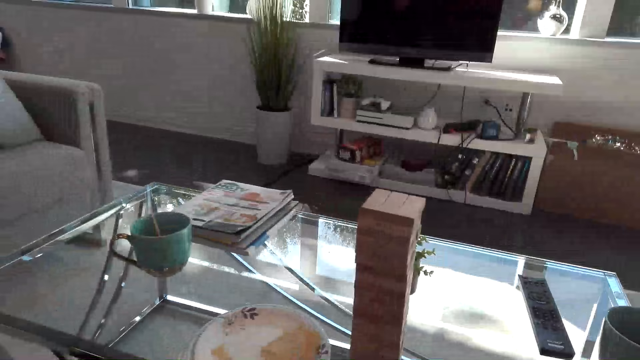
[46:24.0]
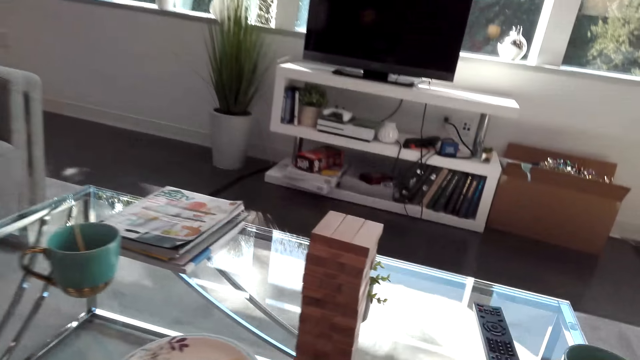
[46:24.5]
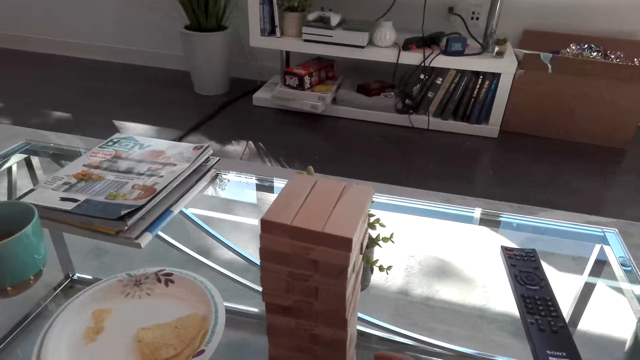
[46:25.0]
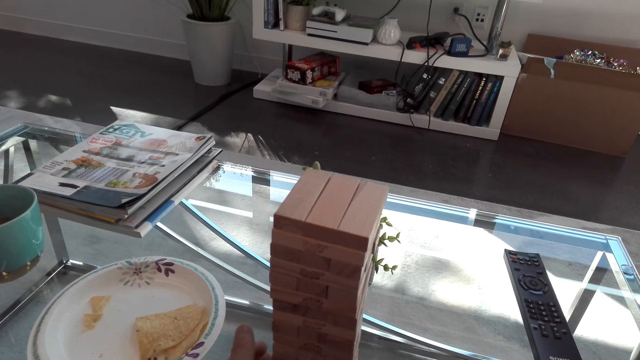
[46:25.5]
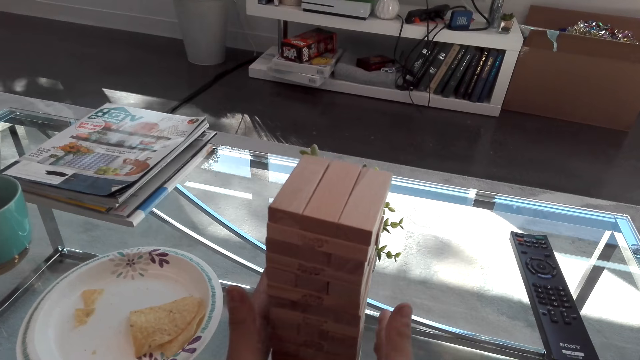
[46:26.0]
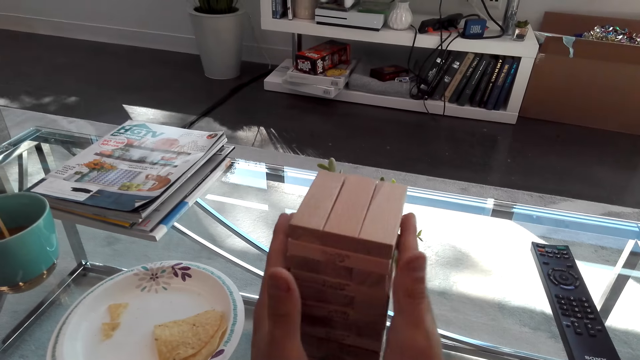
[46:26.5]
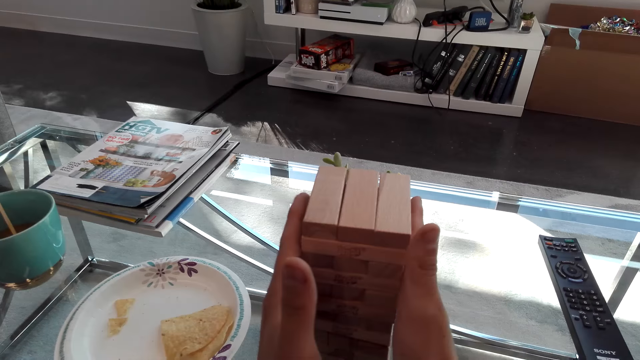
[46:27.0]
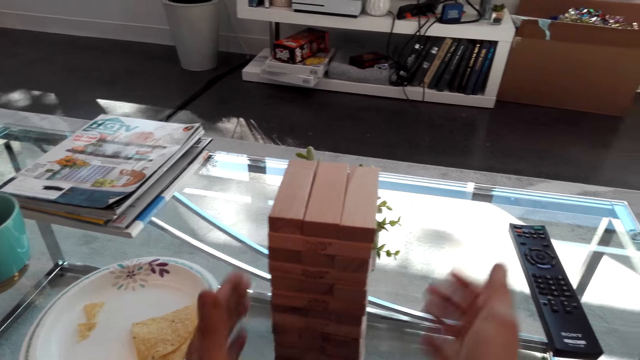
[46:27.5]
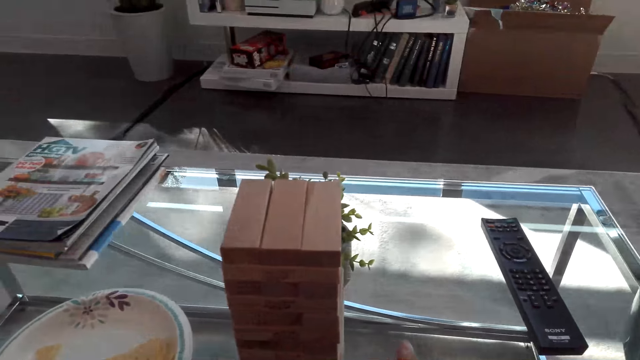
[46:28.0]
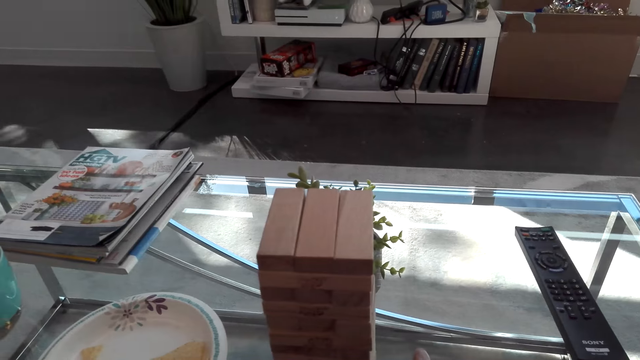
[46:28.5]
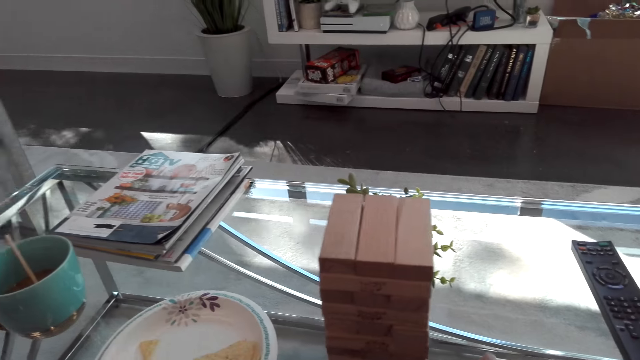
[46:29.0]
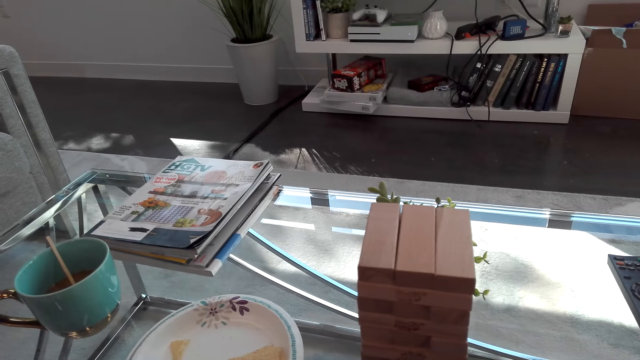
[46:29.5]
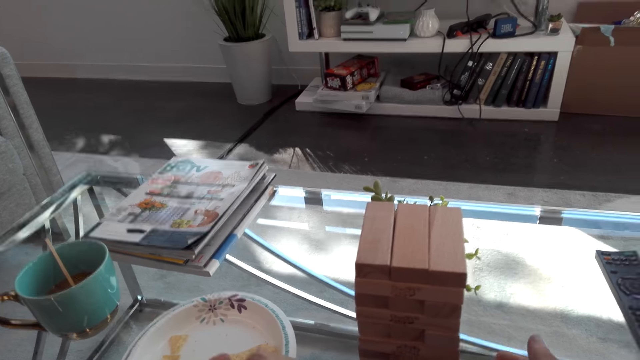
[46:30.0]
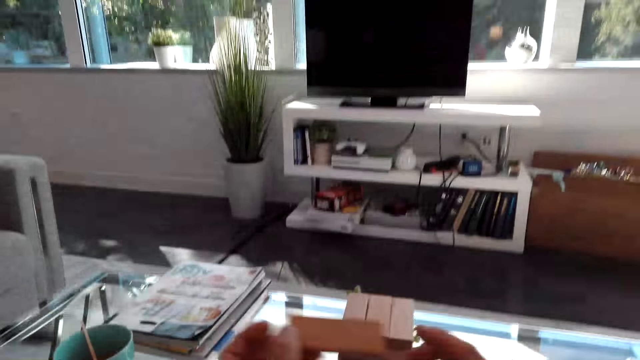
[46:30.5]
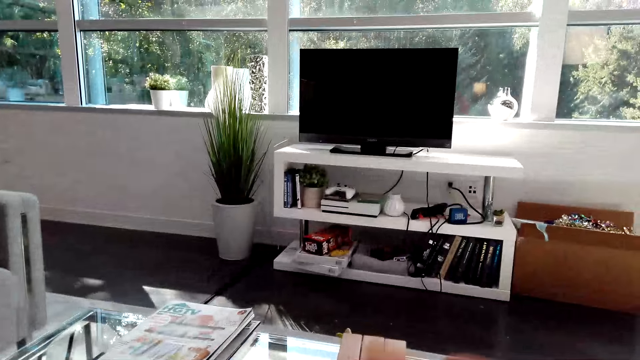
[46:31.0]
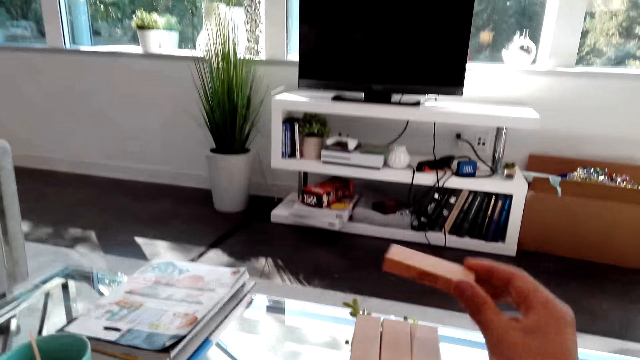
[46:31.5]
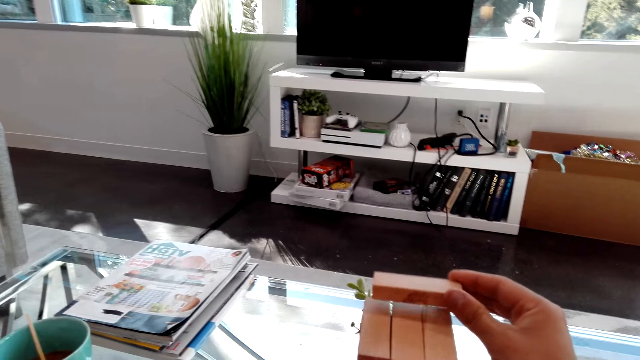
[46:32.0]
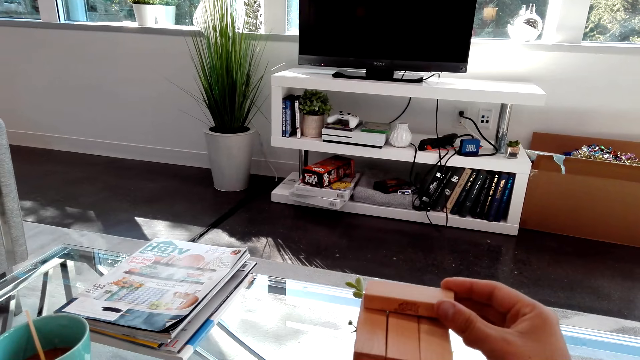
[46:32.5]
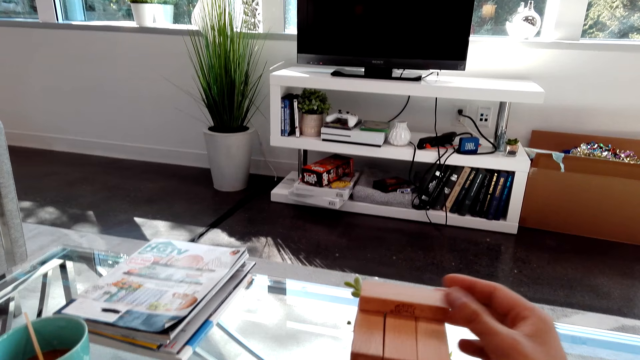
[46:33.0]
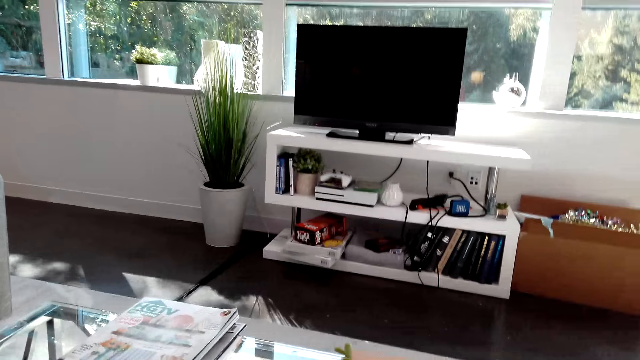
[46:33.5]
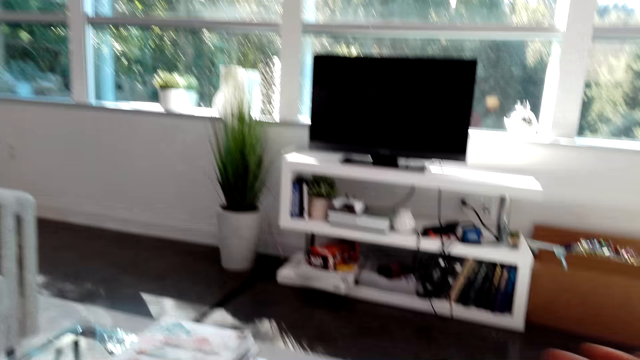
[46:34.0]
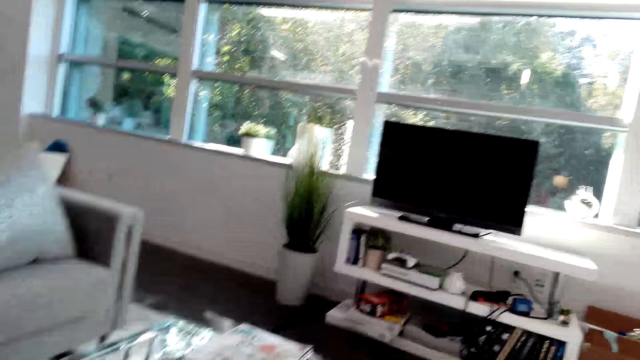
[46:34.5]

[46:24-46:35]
The camera wearer looks at the Jenga game puzzles. They touch the Jenga puzzles. They hold the Jenga pieces. They look at the Jenga game puzzles. They pick up the puzzle piece. They put the puzzle piece on top of the Jenga puzzles. They play the Jenga game. They look at the TV.

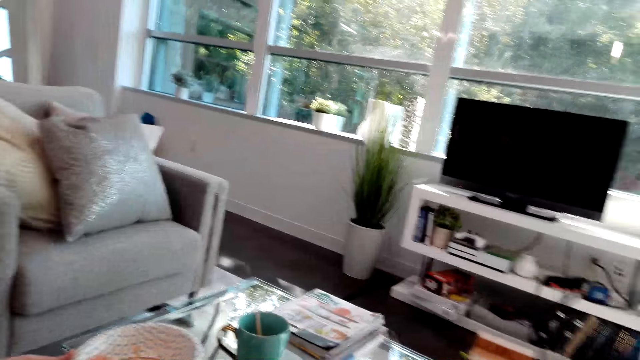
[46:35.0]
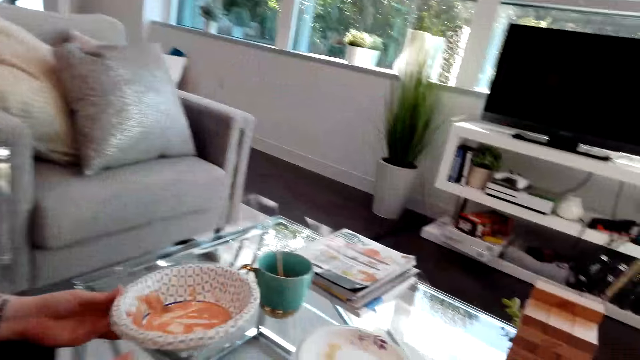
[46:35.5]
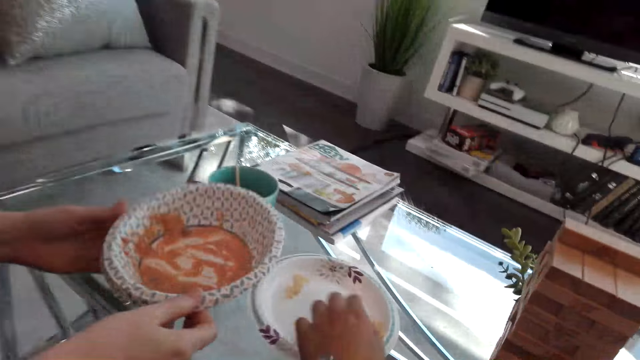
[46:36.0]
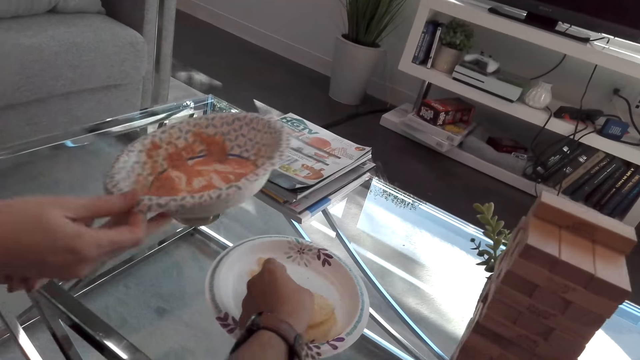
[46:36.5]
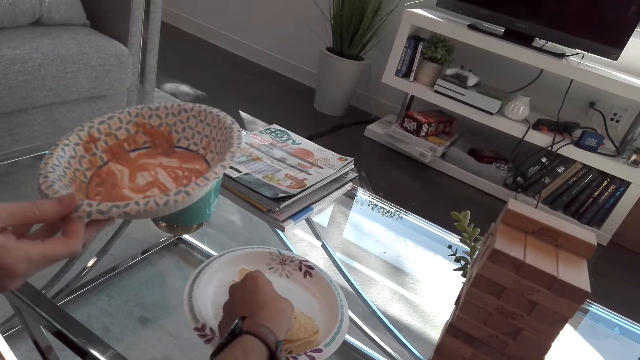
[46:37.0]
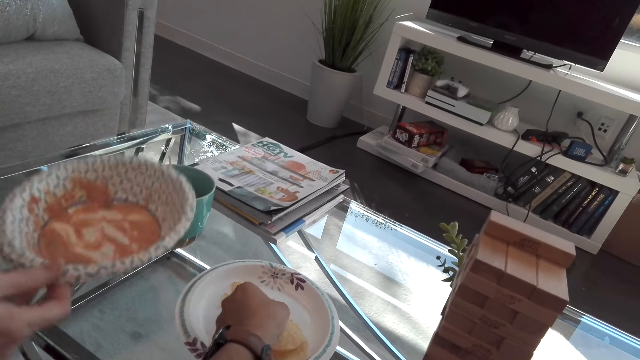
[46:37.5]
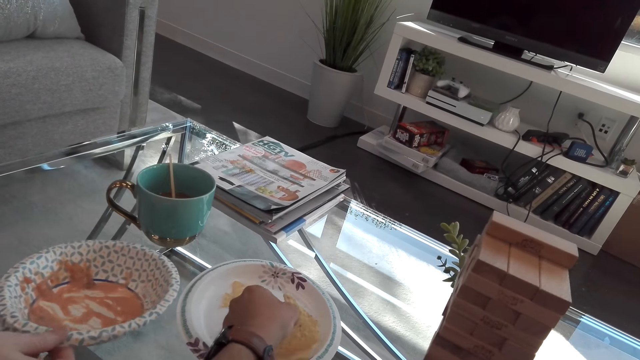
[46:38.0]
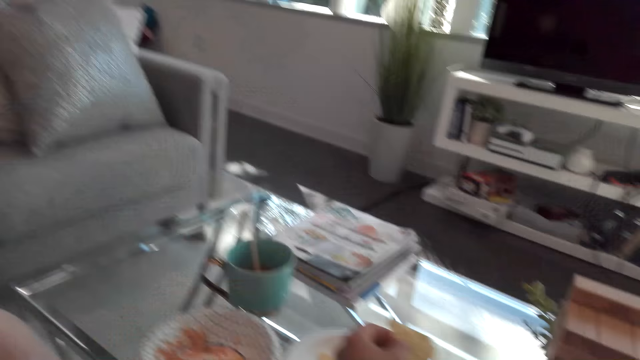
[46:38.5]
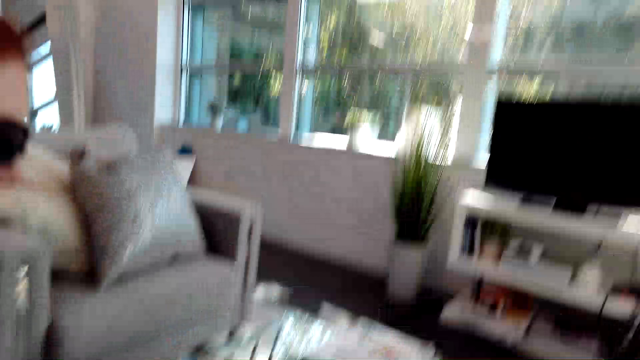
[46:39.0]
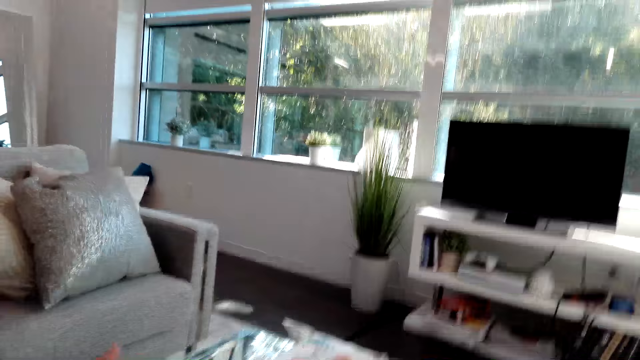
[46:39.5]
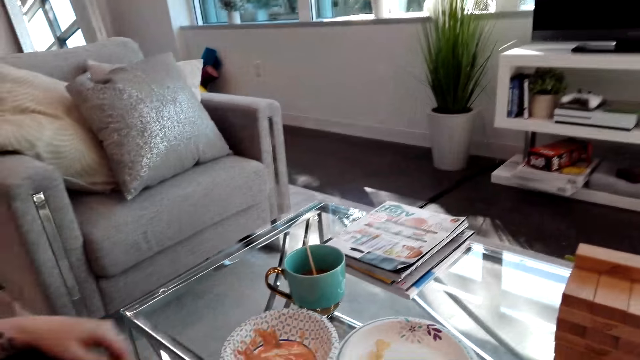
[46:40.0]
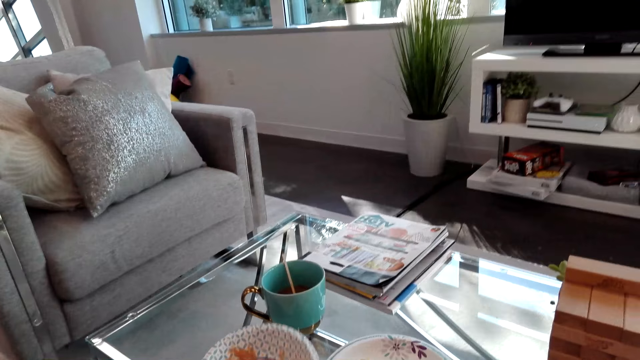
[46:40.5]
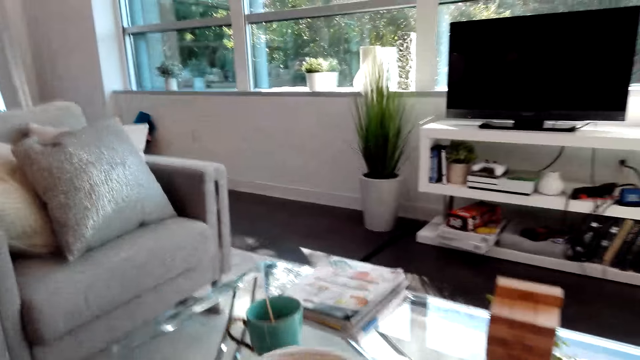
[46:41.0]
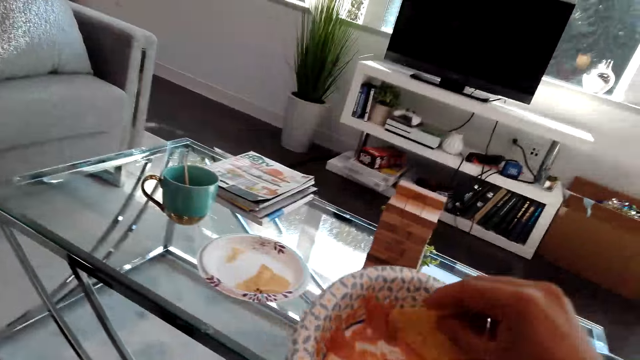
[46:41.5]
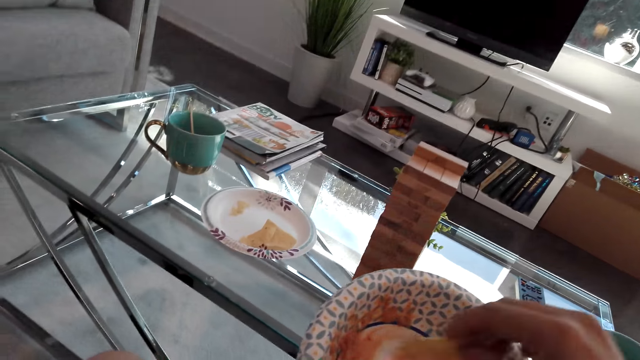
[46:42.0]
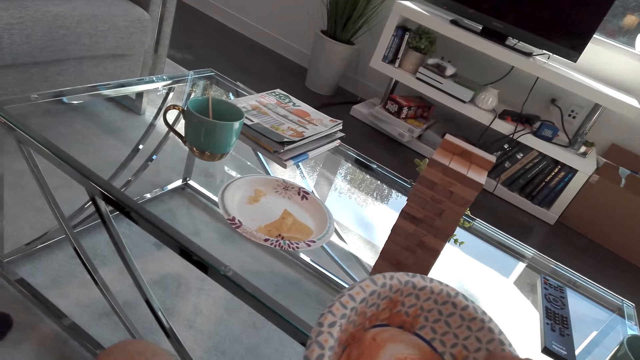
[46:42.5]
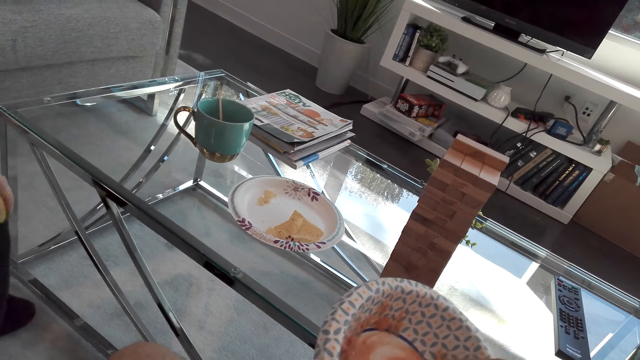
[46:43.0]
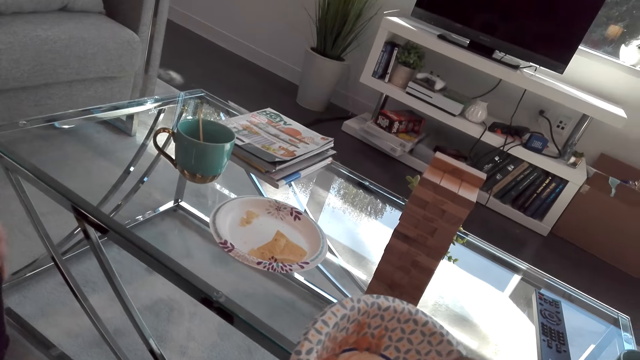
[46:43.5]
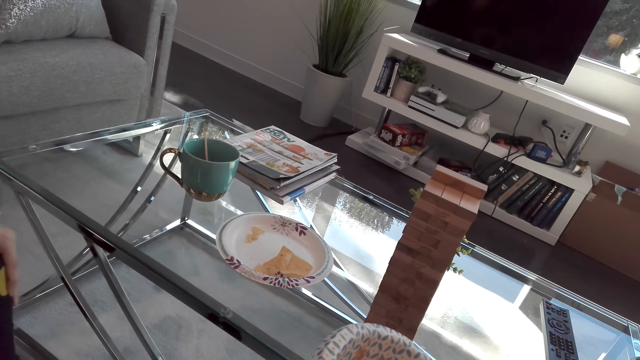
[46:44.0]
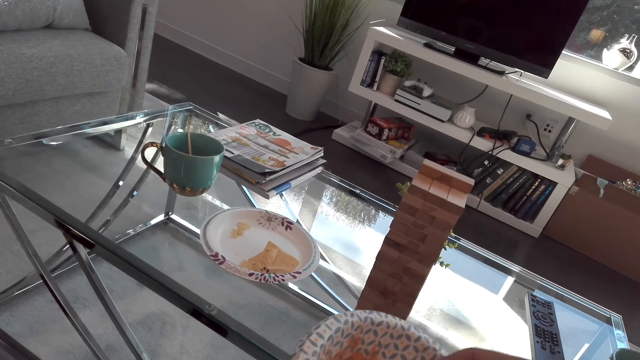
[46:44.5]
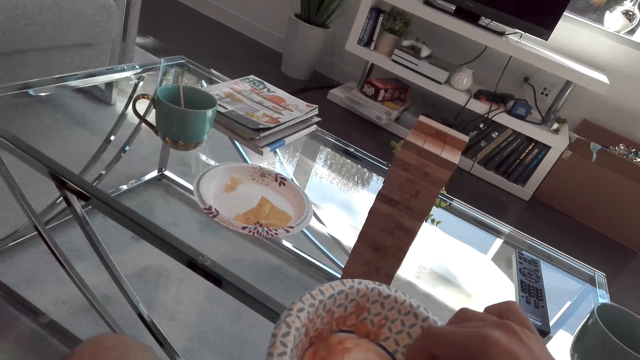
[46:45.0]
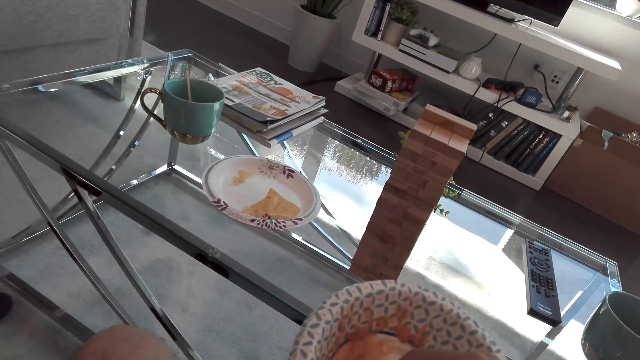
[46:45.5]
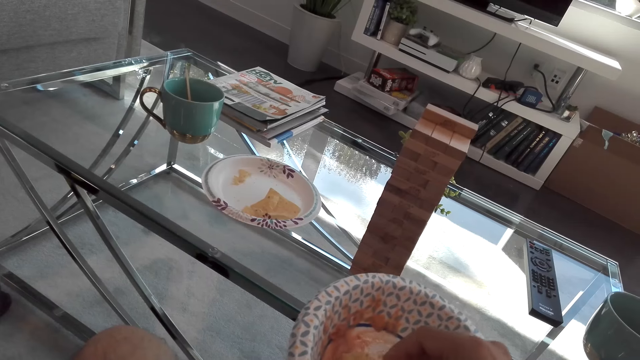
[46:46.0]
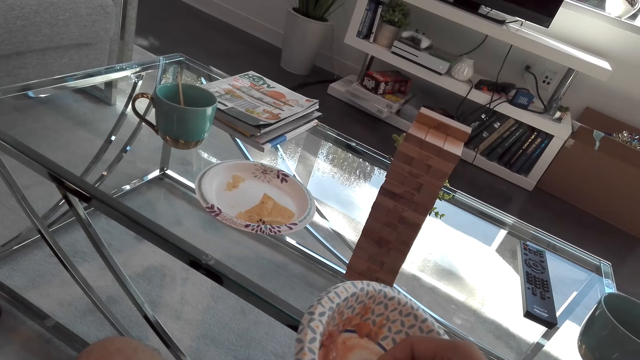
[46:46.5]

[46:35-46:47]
The camera wearer looks around. The woman holds the plate. The camera wearer picks up something. The woman puts the plate on the table. The camera wearer looks around the room. They scoop something from the plate. They dip a crisp in the sauce.
